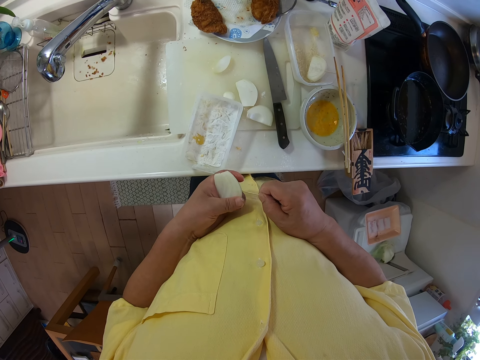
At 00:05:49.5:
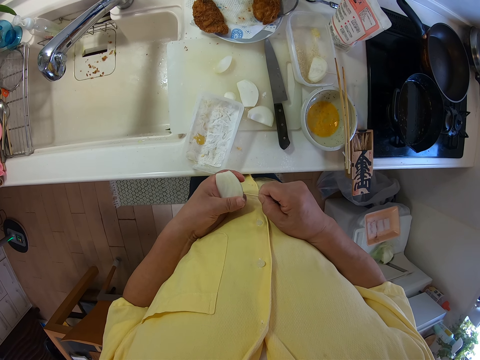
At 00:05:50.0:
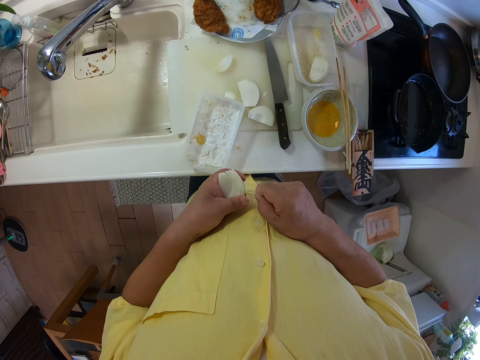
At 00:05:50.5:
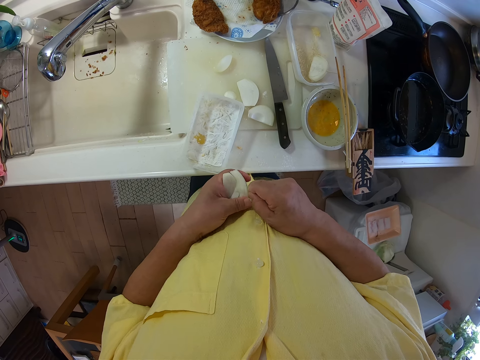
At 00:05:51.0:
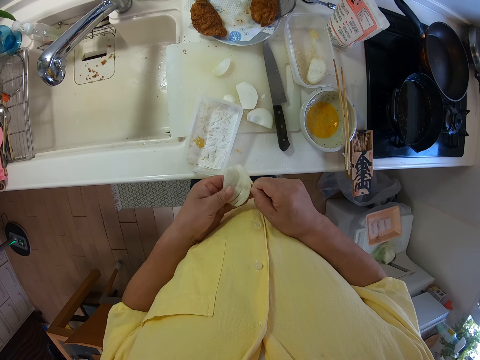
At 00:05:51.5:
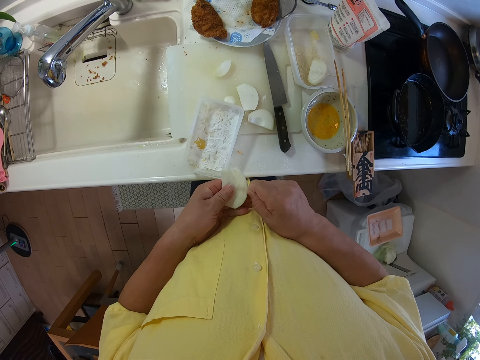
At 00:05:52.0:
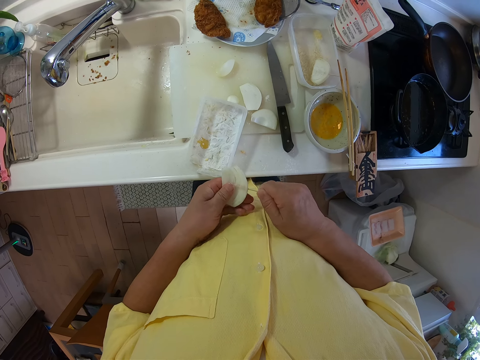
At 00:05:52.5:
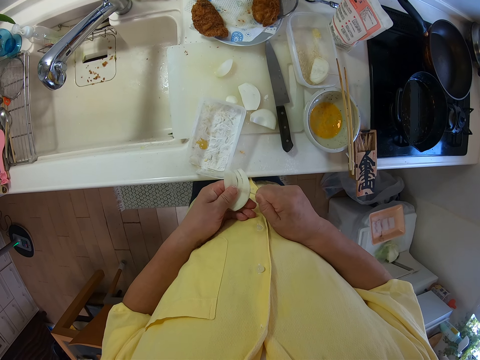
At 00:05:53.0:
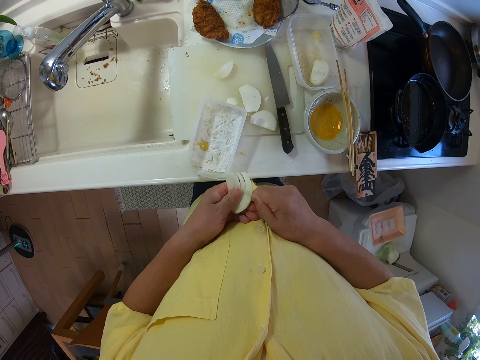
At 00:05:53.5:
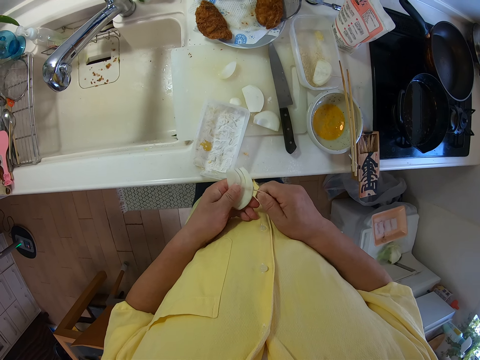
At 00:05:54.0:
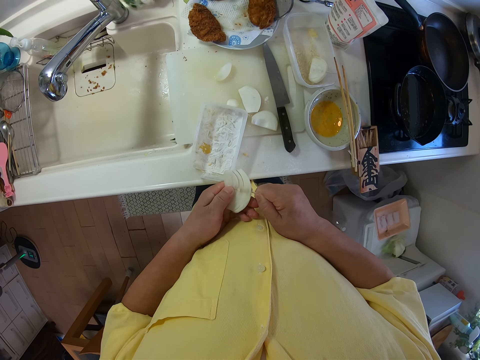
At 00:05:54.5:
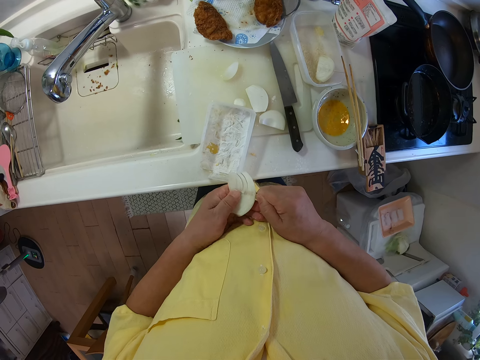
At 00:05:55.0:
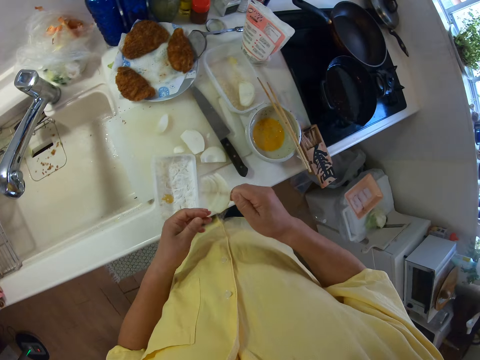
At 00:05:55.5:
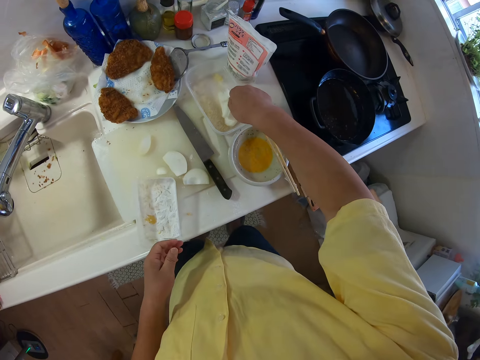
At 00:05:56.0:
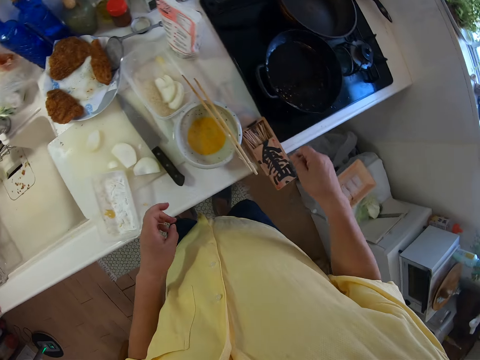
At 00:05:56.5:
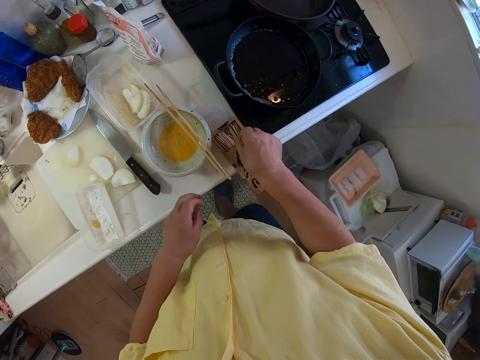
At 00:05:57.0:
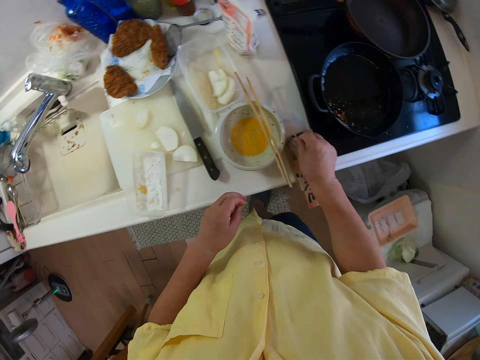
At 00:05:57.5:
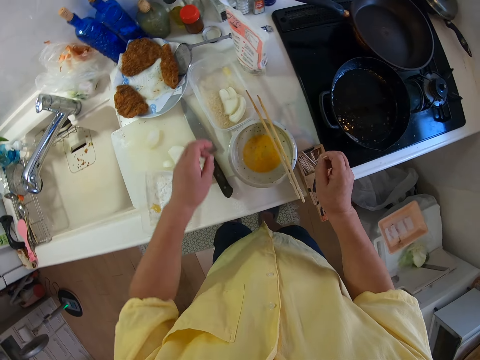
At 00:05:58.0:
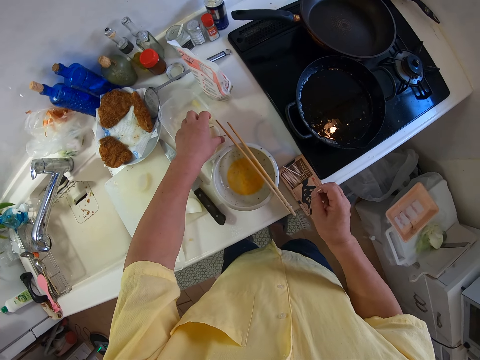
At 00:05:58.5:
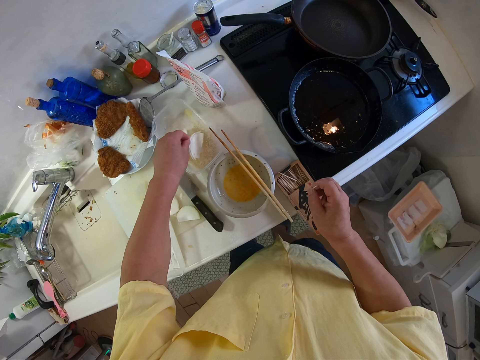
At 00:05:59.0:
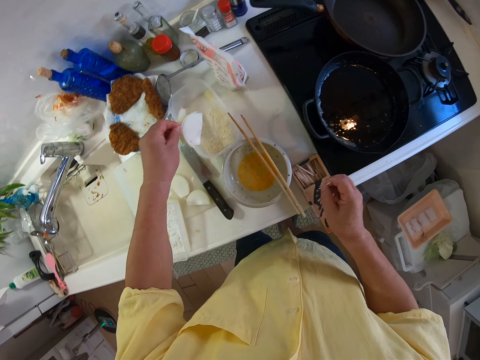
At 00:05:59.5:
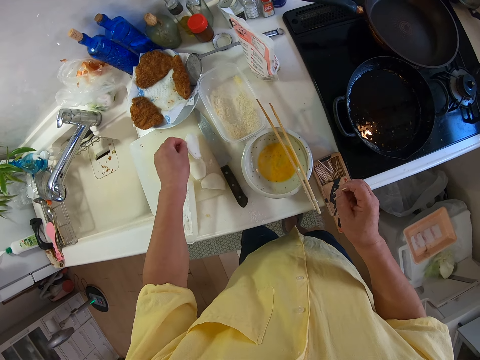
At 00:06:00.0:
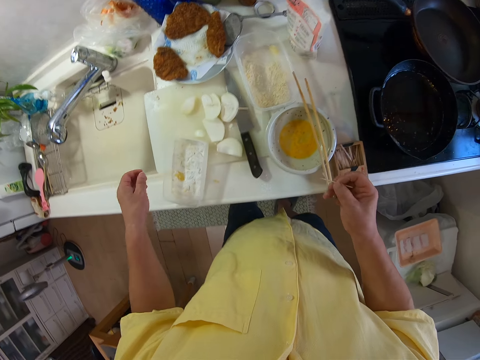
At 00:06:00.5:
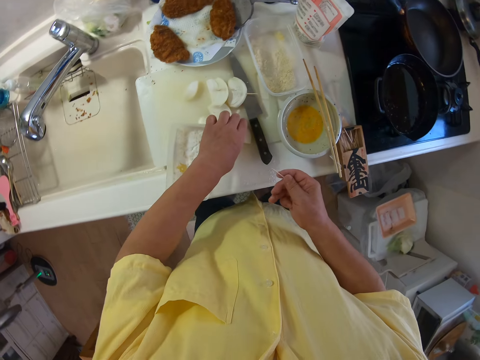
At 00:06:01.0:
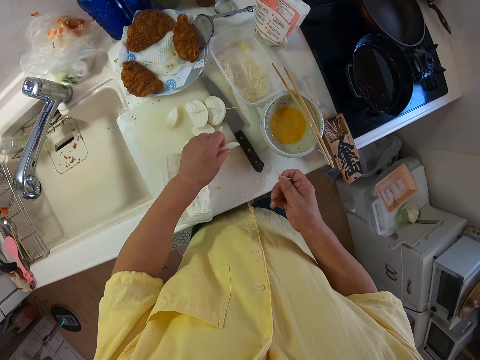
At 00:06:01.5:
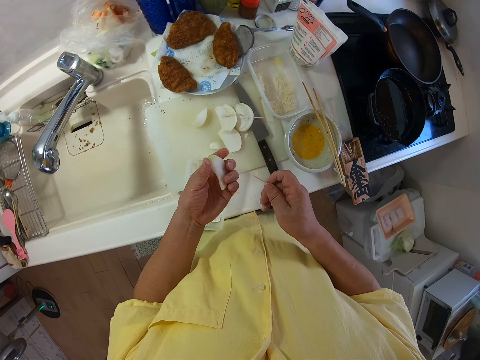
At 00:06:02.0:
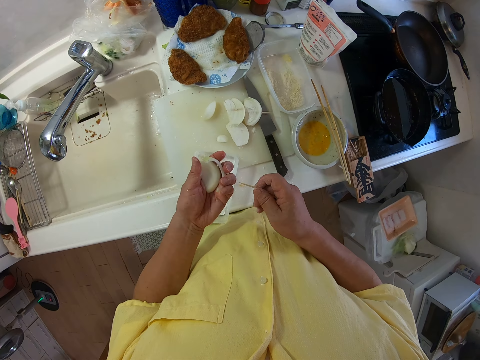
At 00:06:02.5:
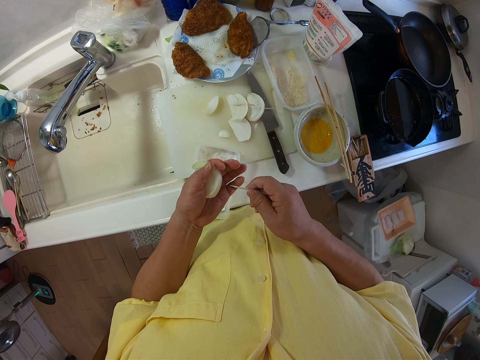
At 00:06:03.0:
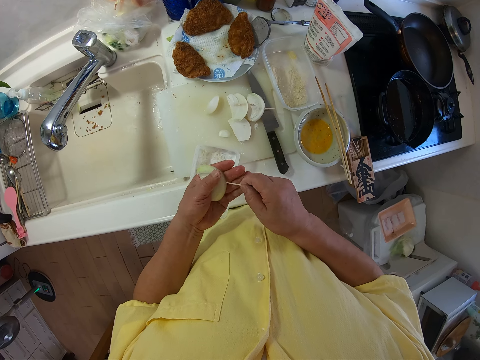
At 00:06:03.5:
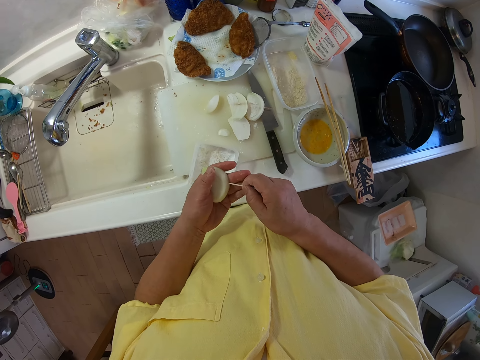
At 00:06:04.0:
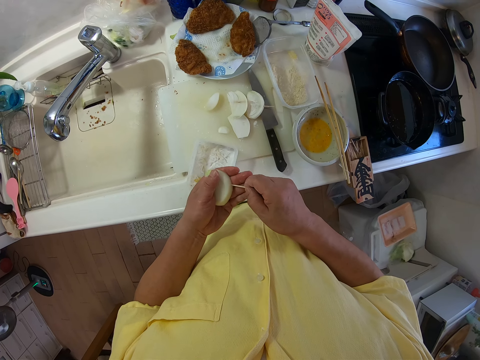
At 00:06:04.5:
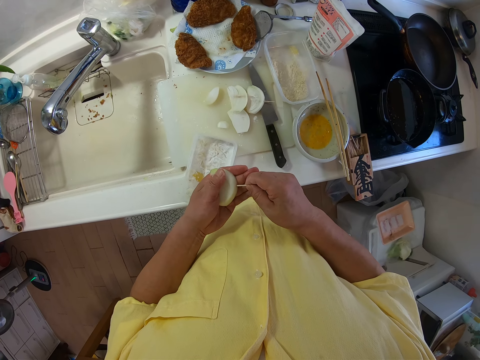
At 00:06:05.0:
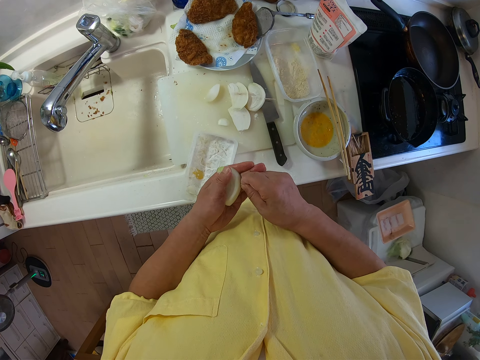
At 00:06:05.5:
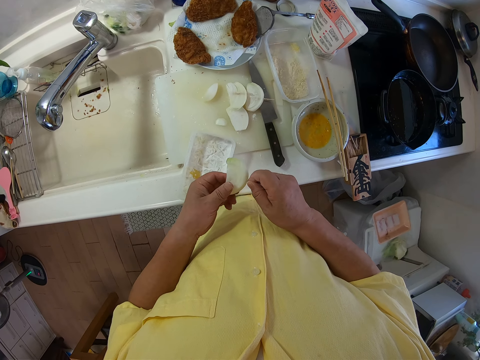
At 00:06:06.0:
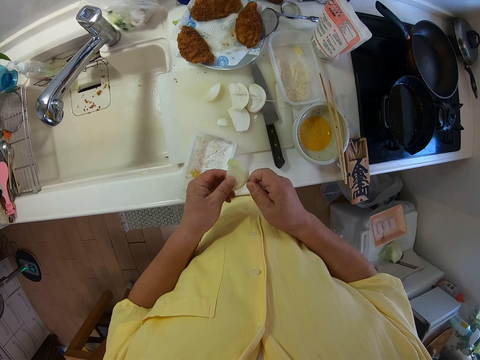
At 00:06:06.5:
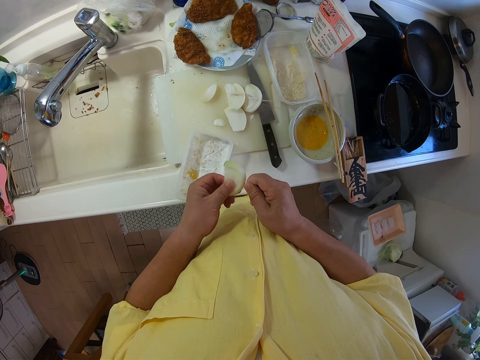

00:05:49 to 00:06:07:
The camera wearer drops the apple into a plate on the table. He picks out a toothpick from the box with his right hand. He picks up the slices of apple from the plate with his left hand. He places the slices of apple with toothpick on the cutting board. He picks up a slice of apple from the cutting board with his left hand. He puts the toothpick into the slice of apple.

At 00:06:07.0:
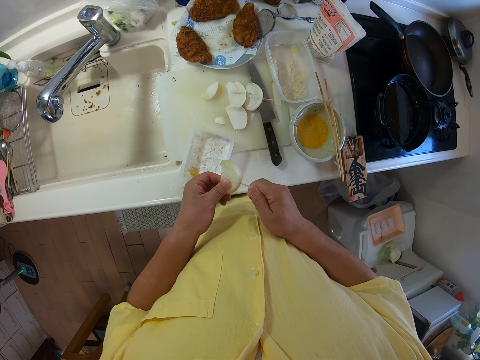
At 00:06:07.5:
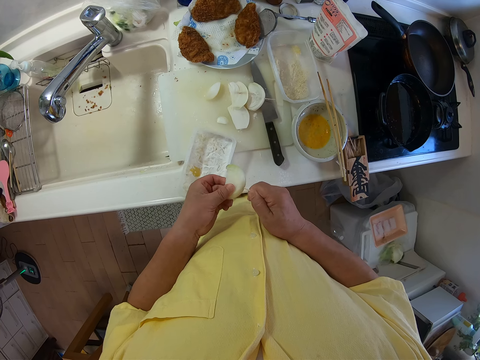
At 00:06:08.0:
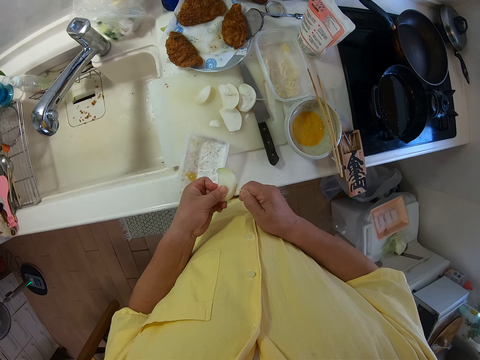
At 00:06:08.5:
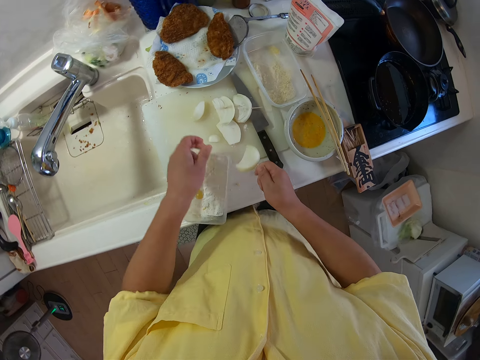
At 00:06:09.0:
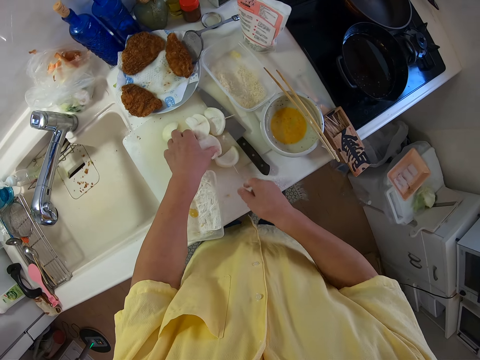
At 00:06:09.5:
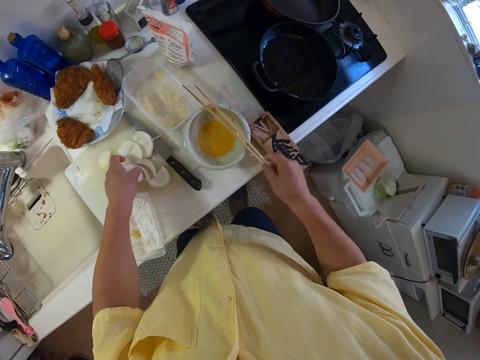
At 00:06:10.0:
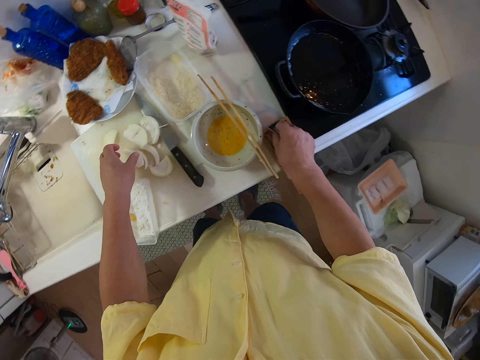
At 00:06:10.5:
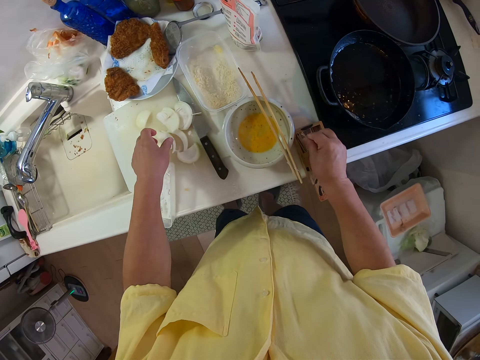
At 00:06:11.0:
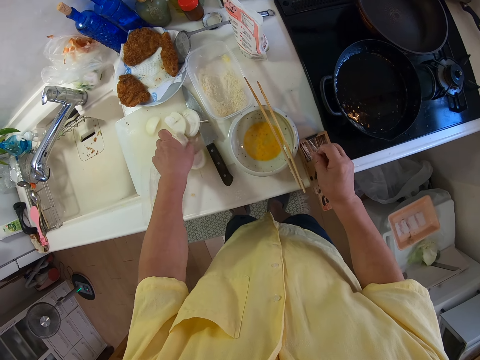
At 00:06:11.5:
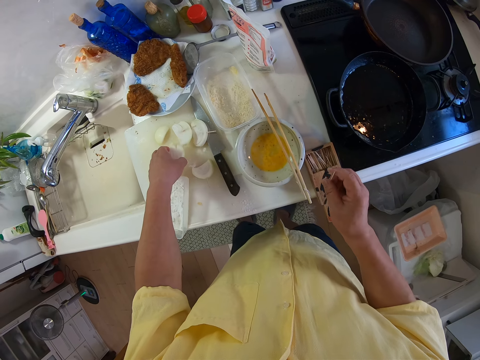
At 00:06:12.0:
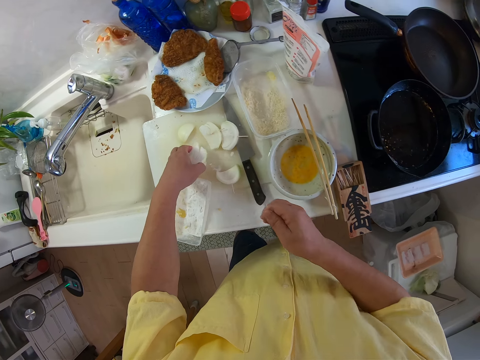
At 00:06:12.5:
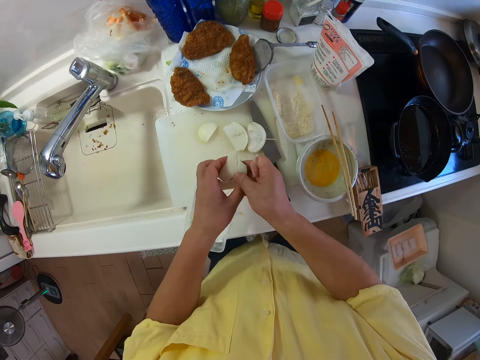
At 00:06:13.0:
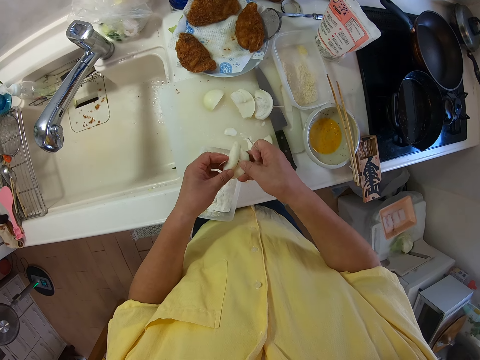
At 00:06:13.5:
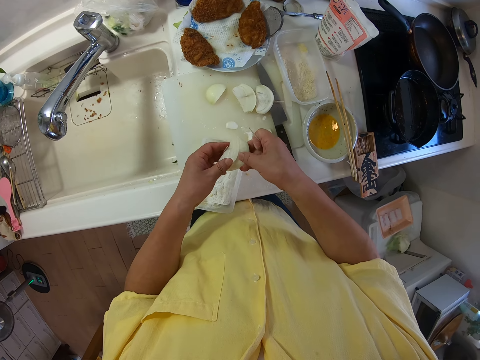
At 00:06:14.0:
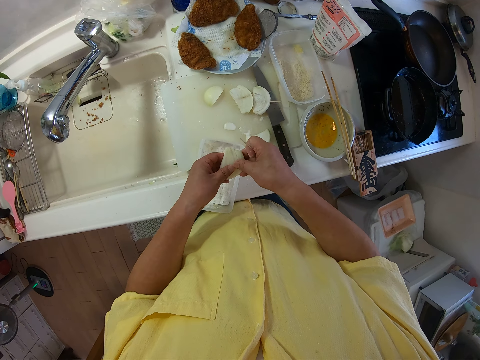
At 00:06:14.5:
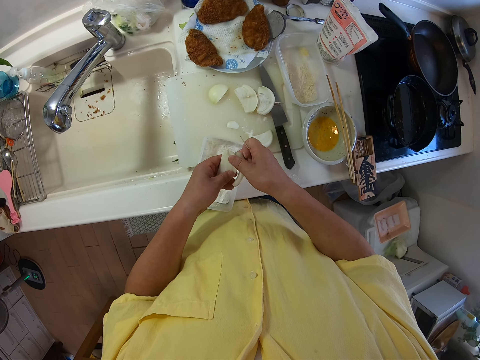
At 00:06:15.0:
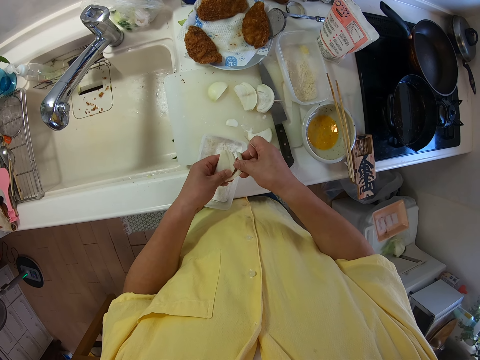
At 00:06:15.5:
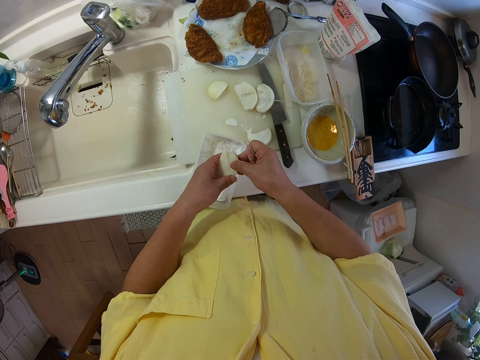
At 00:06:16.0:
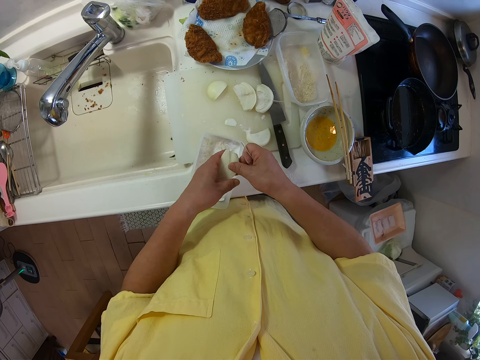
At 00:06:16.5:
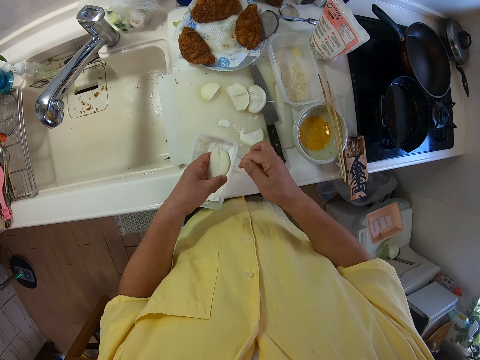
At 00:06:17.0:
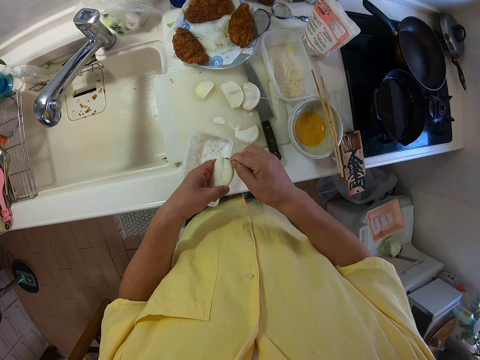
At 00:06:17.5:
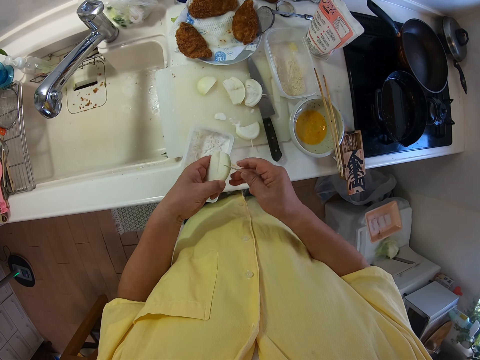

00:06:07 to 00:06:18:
The camera wearer drops the apple on the cutting board. He holds a slice of apple on the cutting board with his left hand. He picks out a toothpick from the box with his right hand. He picks up a slice of apple from the cutting board with his left hand.
